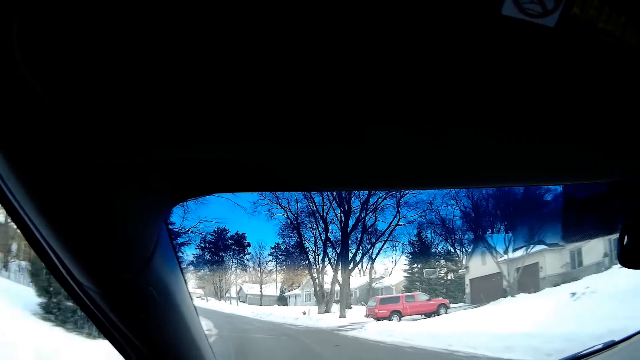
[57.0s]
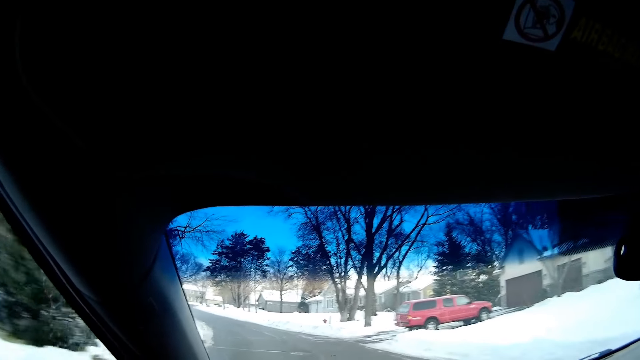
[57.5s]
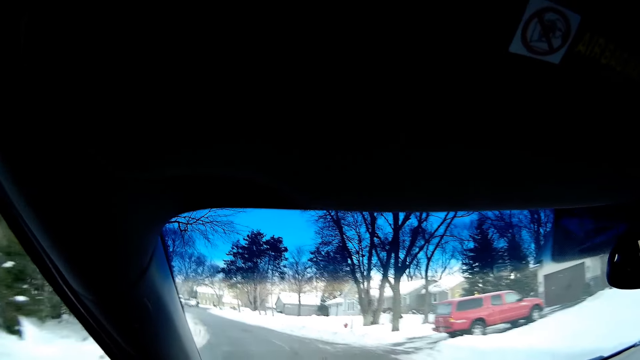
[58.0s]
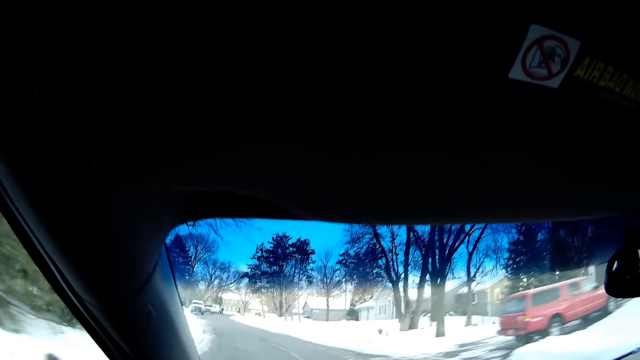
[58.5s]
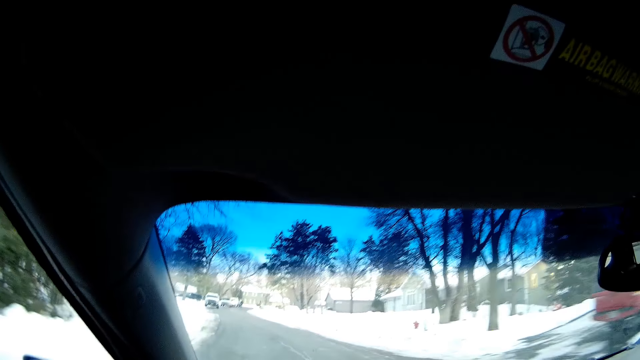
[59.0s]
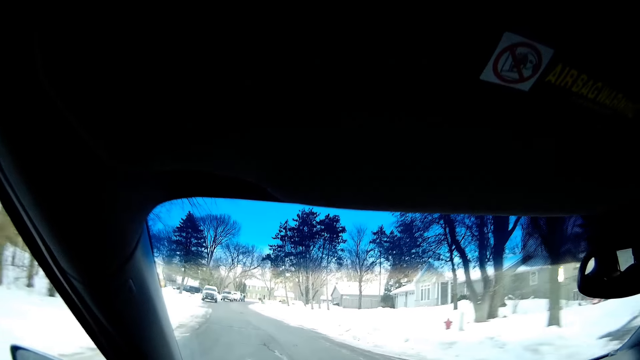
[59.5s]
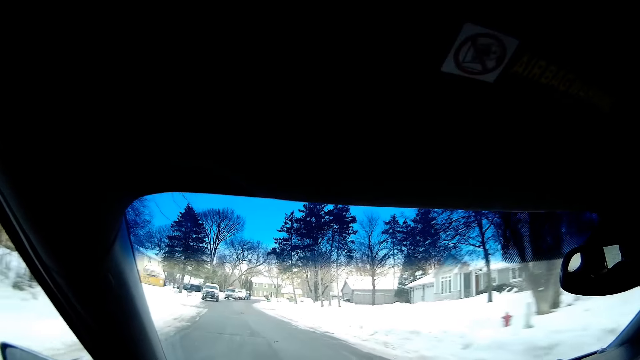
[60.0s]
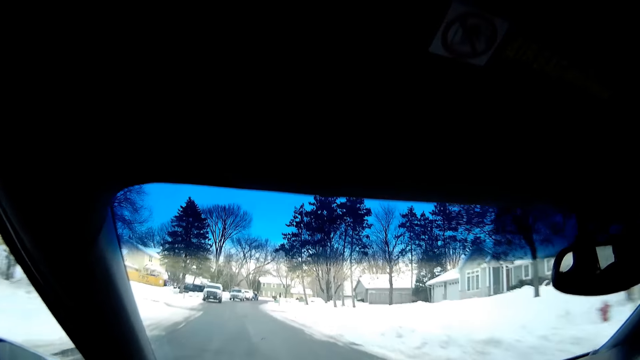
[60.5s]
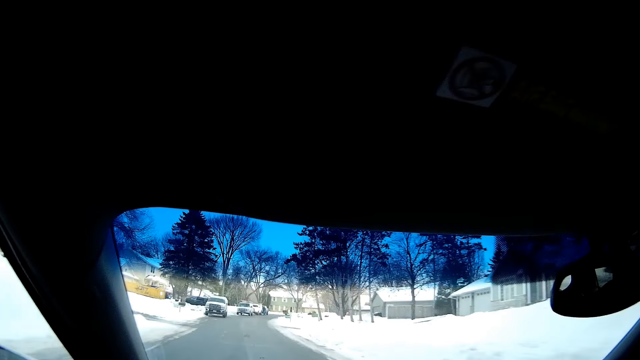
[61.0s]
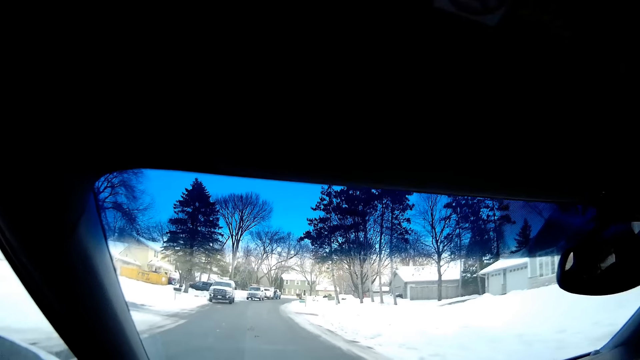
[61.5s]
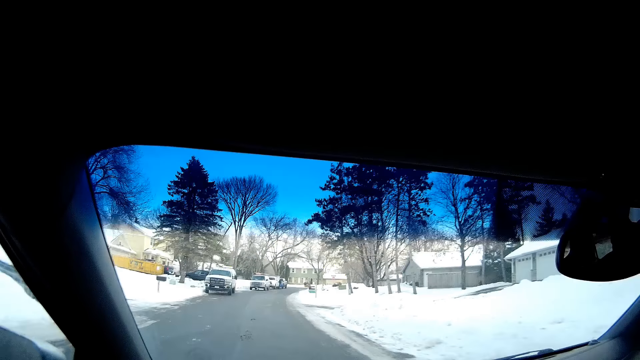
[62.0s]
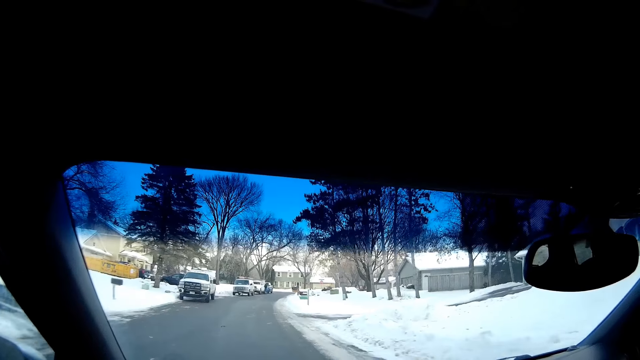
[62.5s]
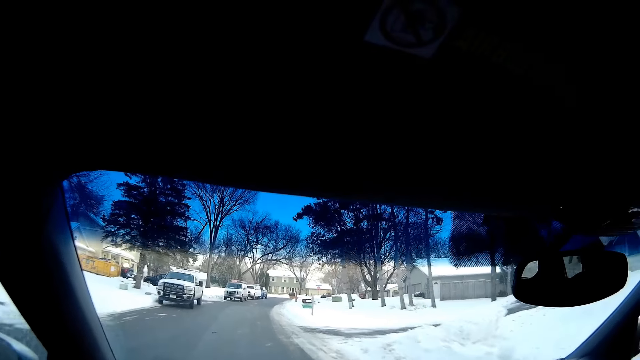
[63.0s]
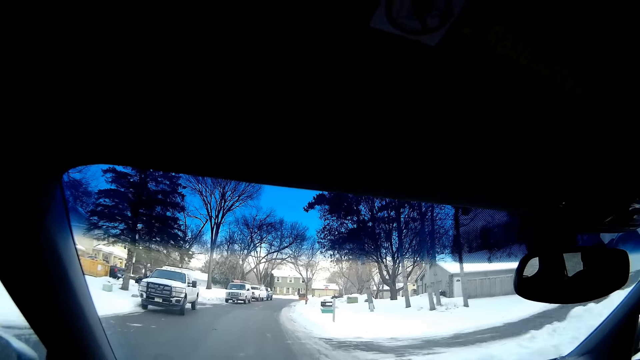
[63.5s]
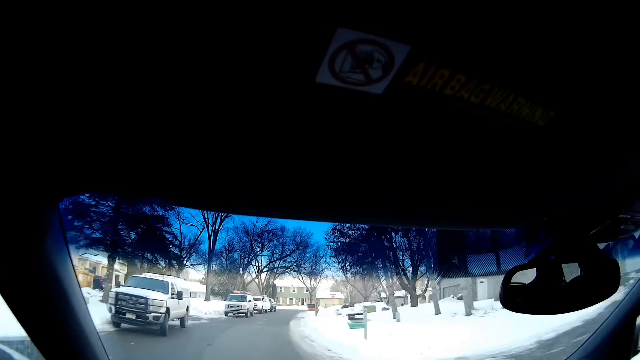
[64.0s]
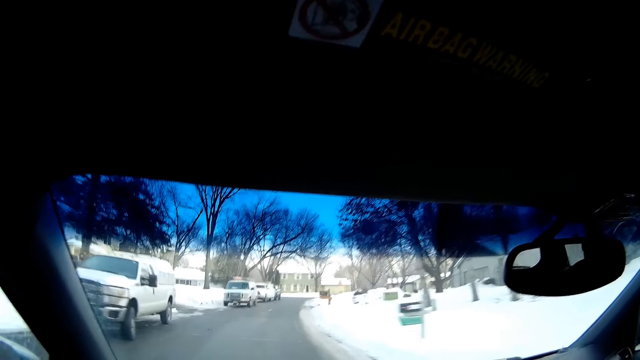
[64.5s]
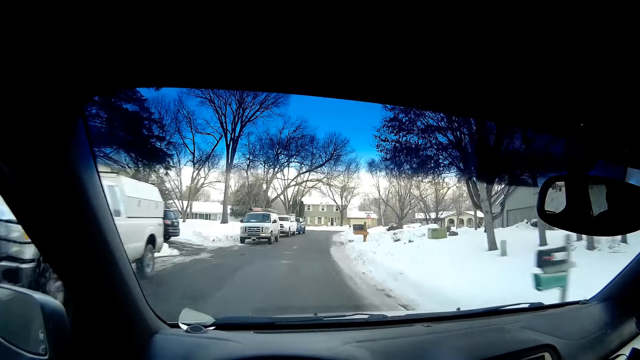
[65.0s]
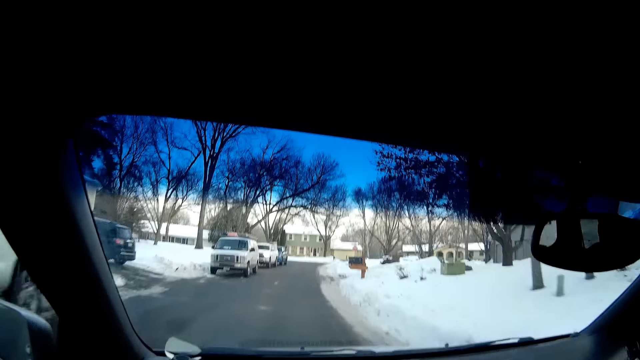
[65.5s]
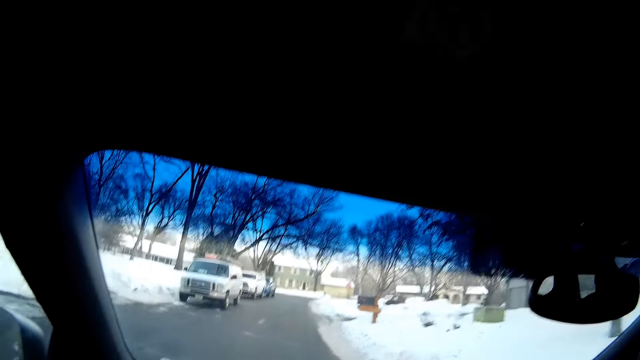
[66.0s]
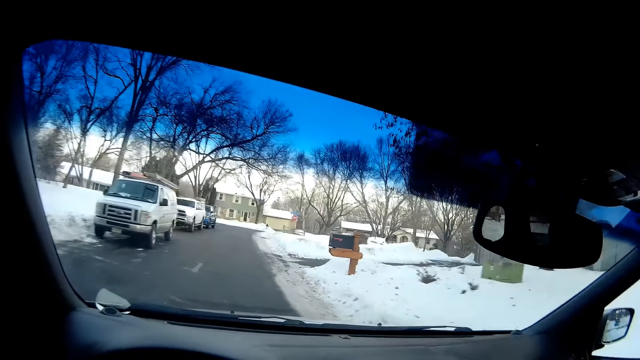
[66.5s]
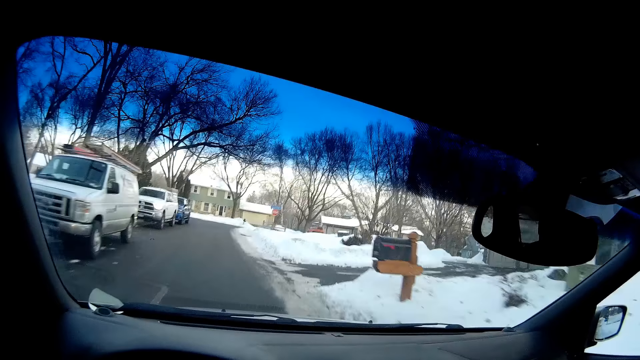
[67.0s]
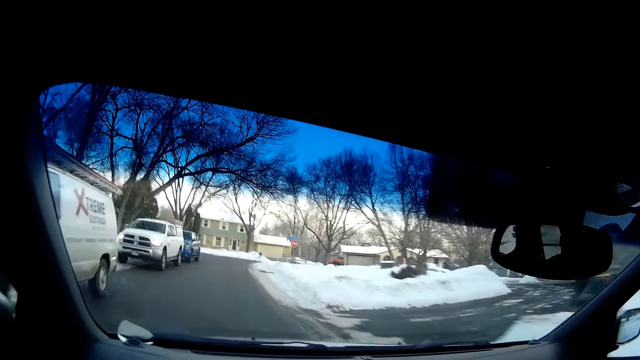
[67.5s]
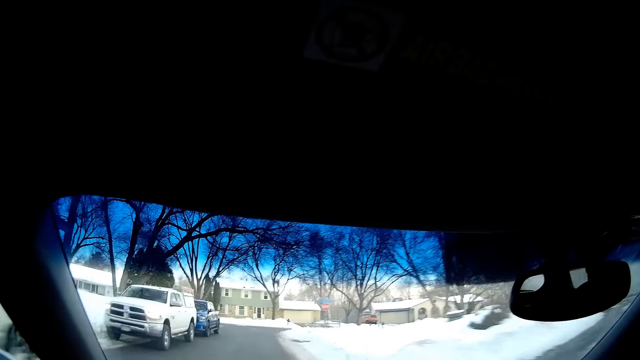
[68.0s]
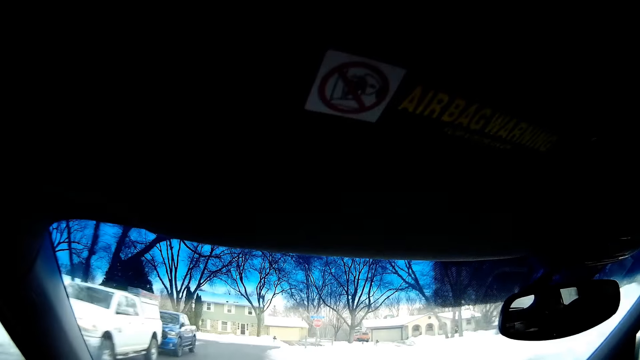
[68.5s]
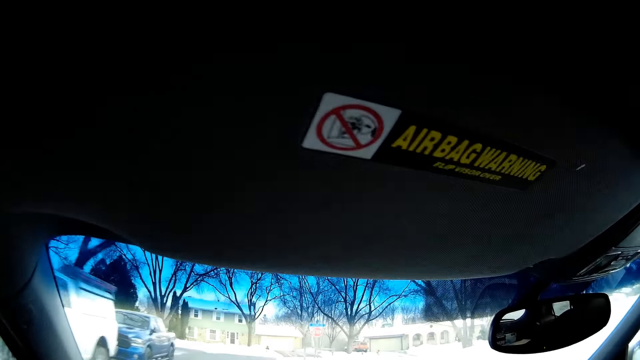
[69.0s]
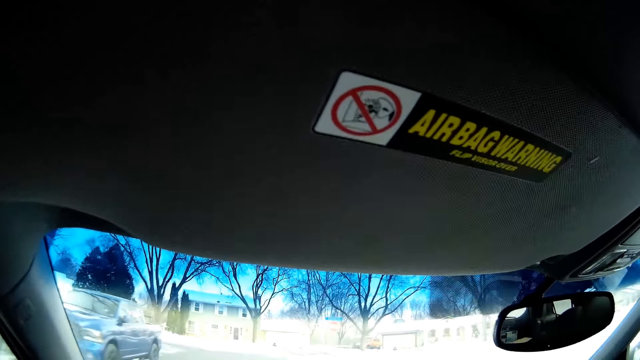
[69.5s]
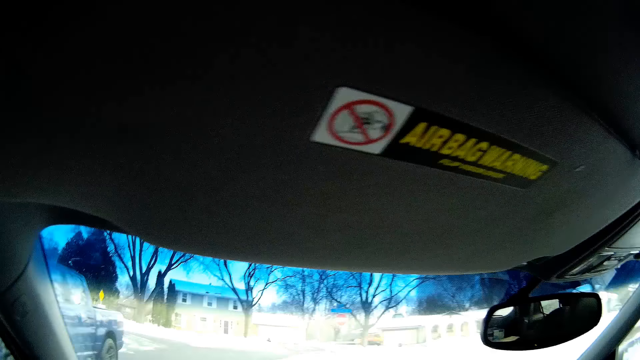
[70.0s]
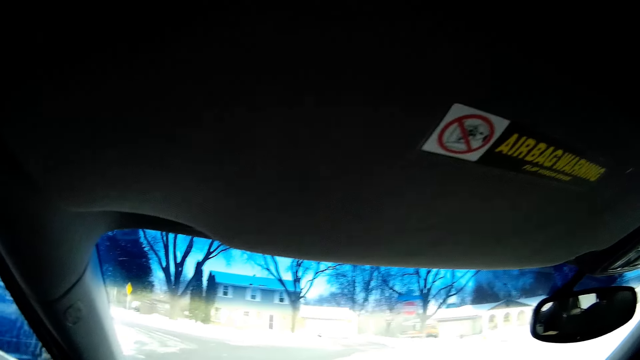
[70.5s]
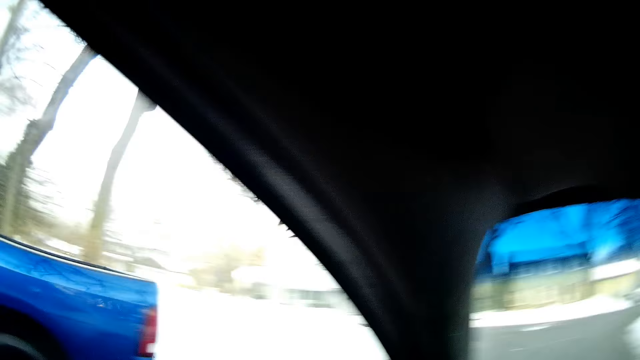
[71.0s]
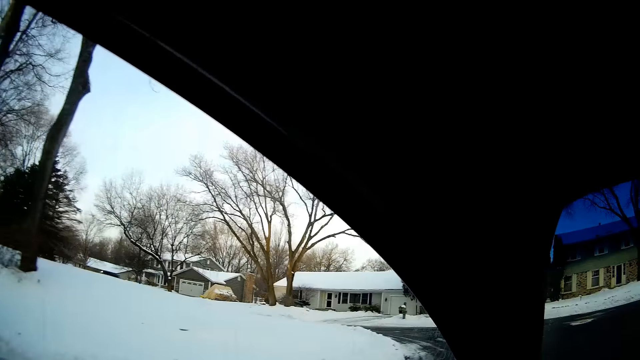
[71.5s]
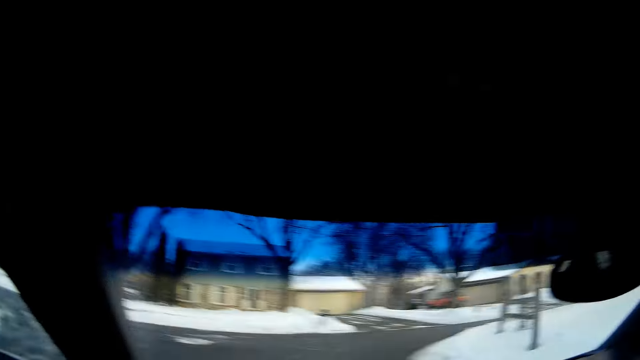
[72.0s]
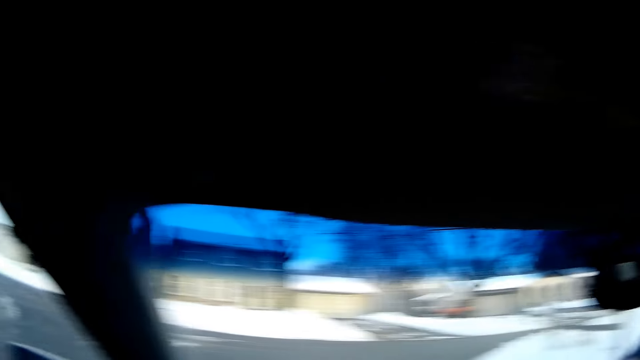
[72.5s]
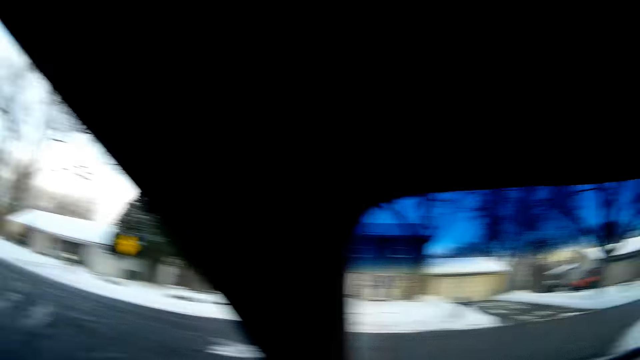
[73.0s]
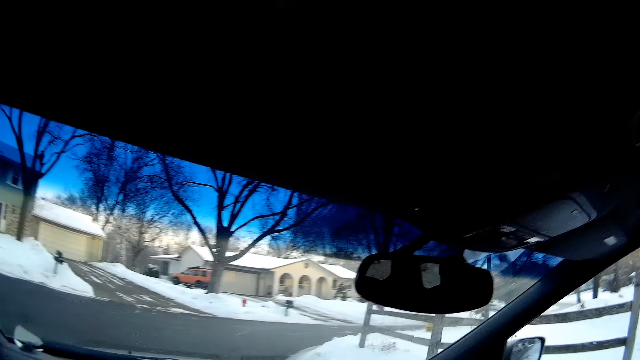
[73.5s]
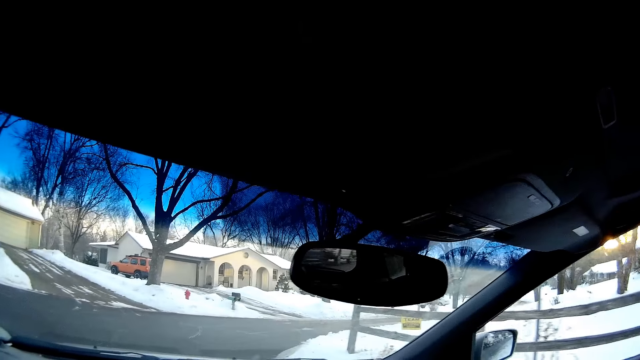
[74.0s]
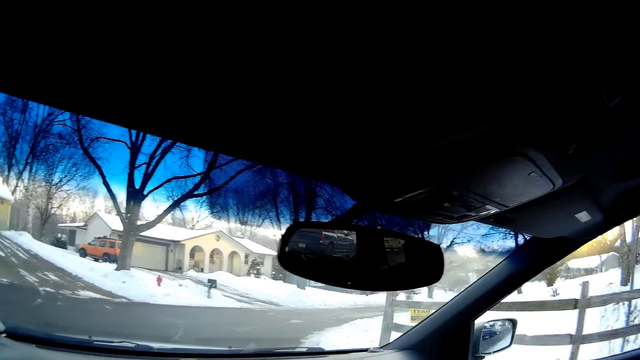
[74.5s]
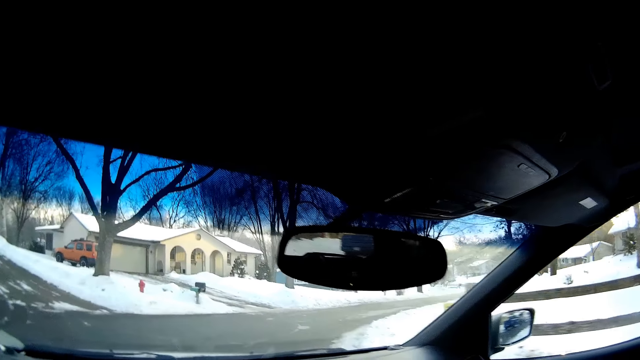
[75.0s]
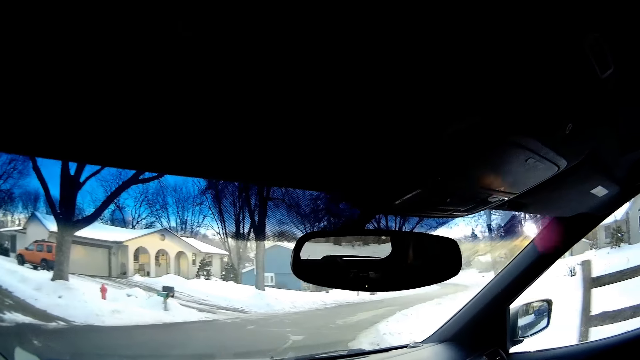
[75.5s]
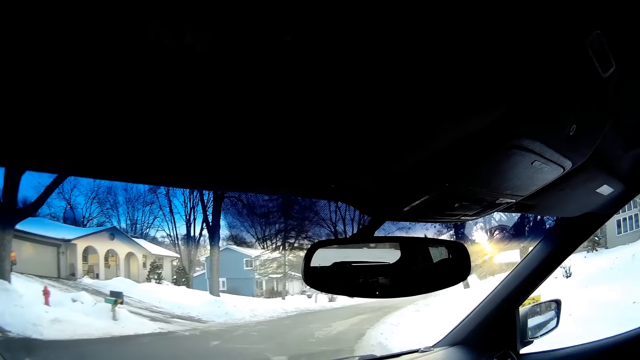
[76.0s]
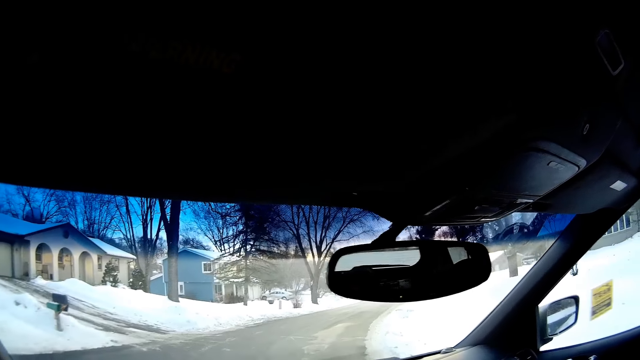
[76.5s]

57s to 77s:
The camera wearer looks in front. They look around.
